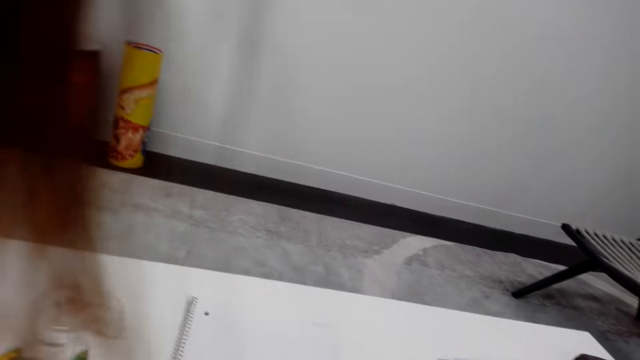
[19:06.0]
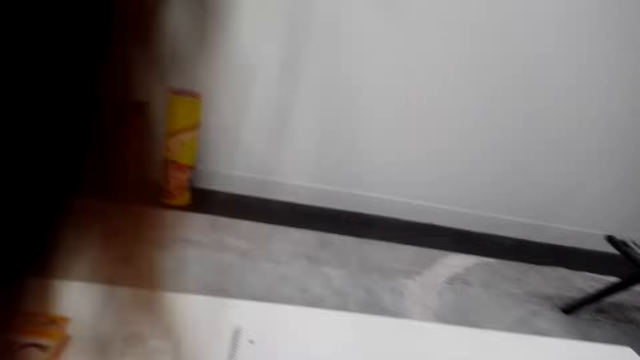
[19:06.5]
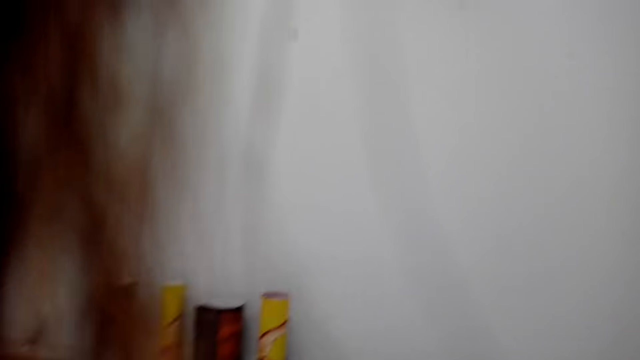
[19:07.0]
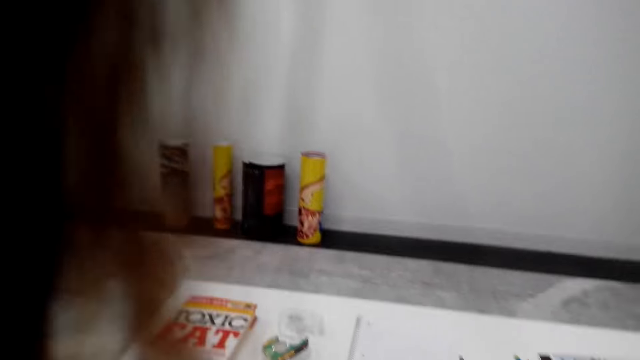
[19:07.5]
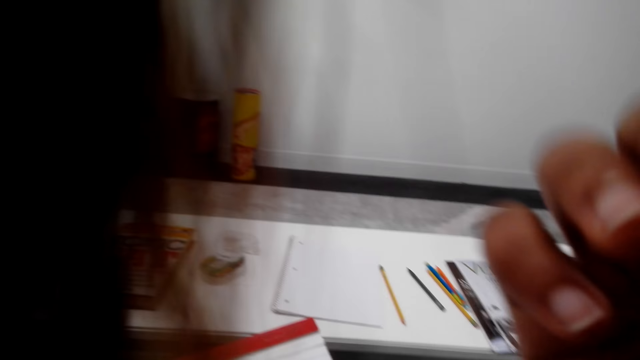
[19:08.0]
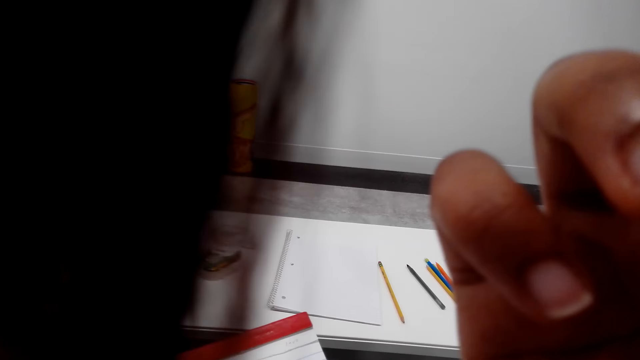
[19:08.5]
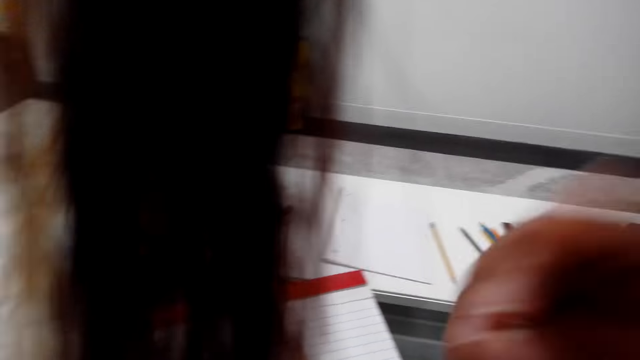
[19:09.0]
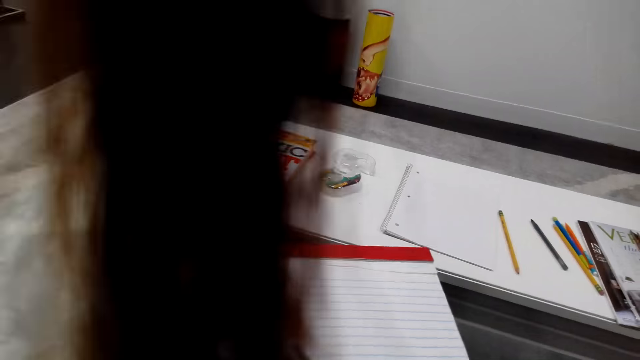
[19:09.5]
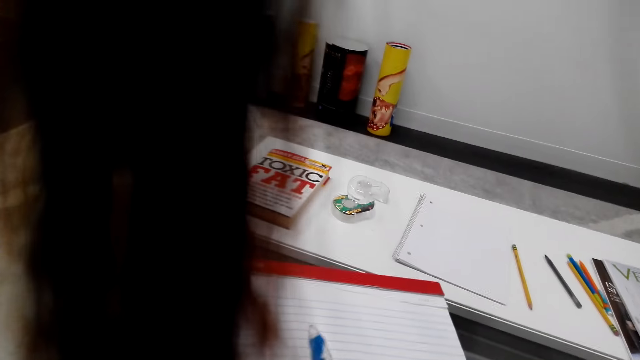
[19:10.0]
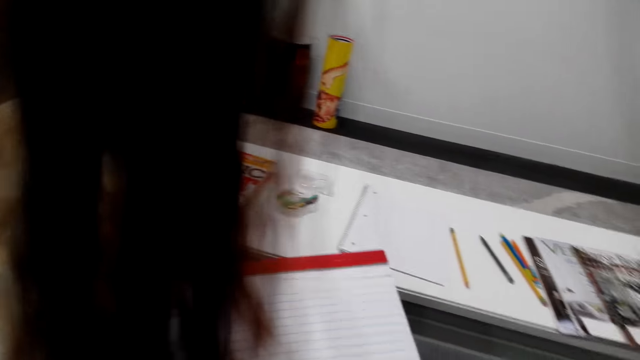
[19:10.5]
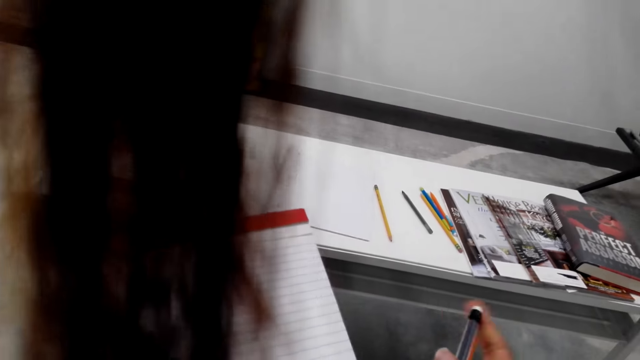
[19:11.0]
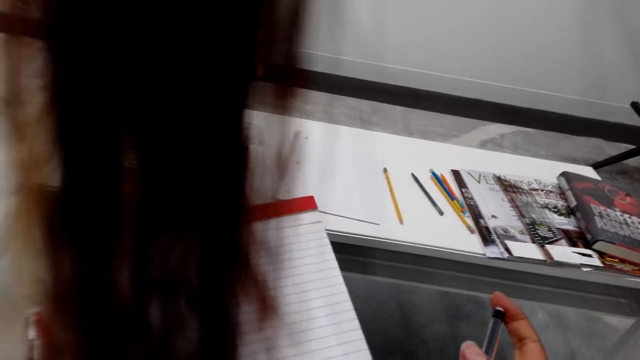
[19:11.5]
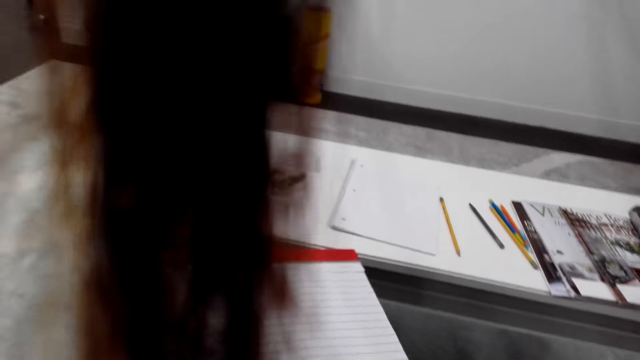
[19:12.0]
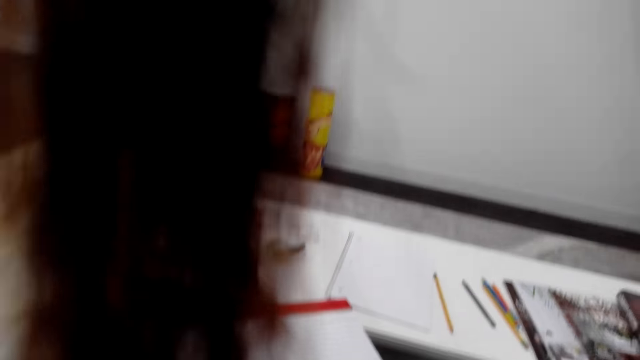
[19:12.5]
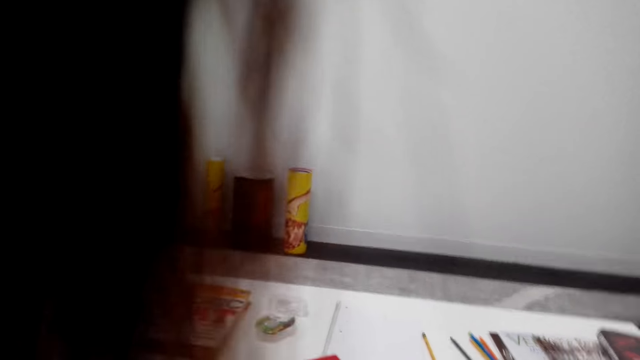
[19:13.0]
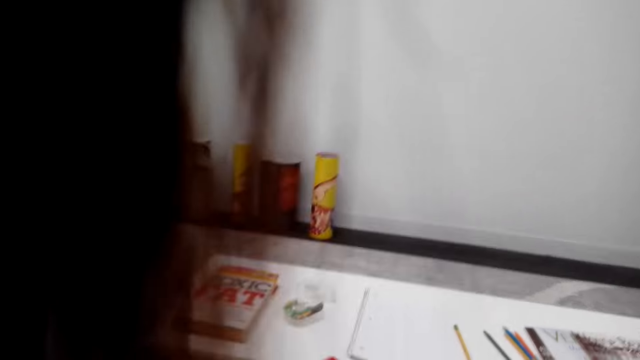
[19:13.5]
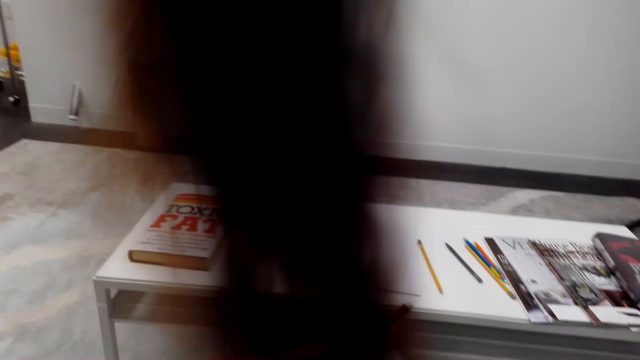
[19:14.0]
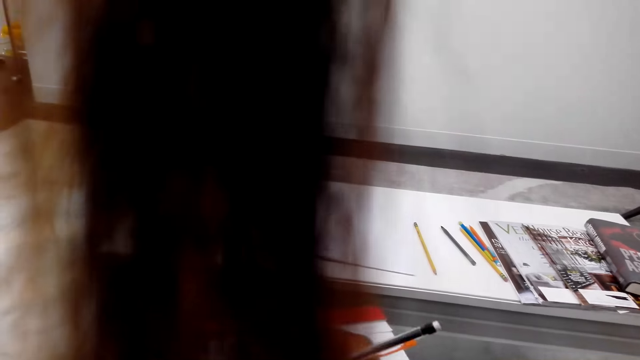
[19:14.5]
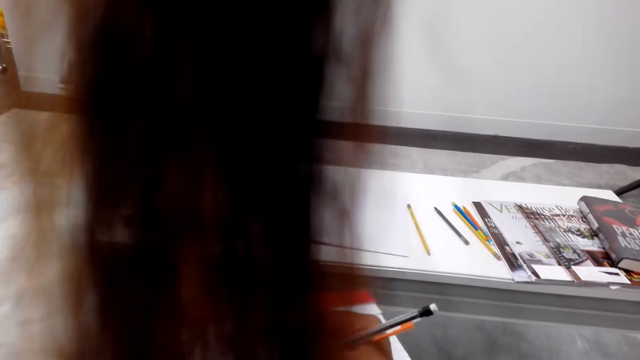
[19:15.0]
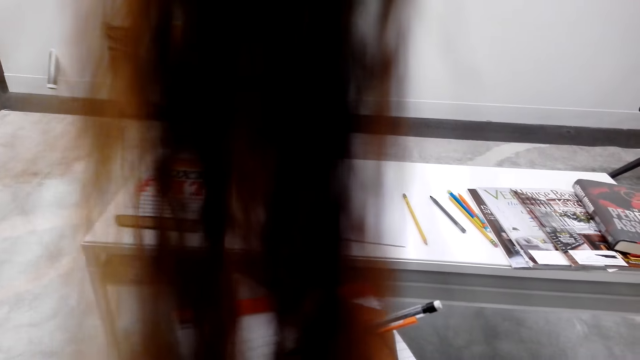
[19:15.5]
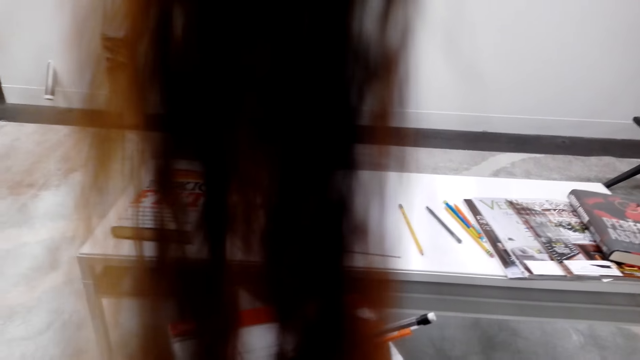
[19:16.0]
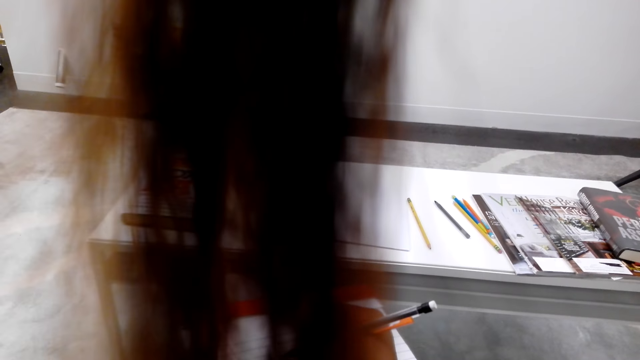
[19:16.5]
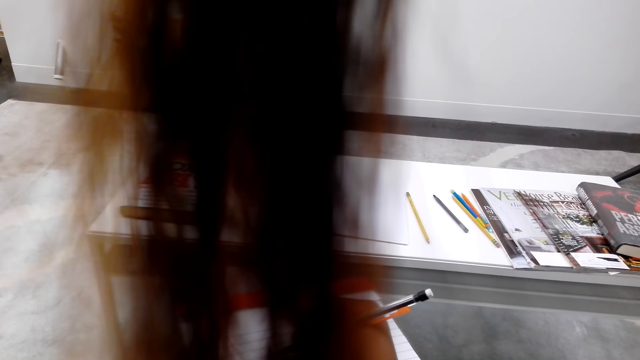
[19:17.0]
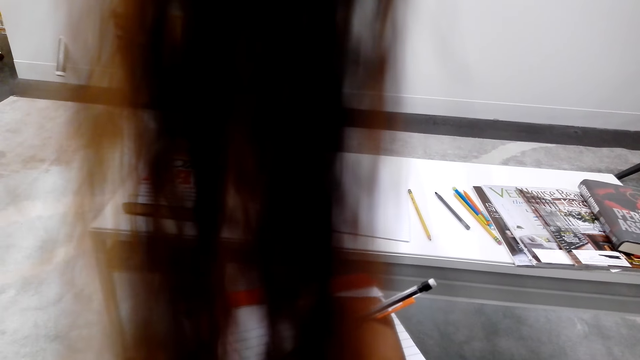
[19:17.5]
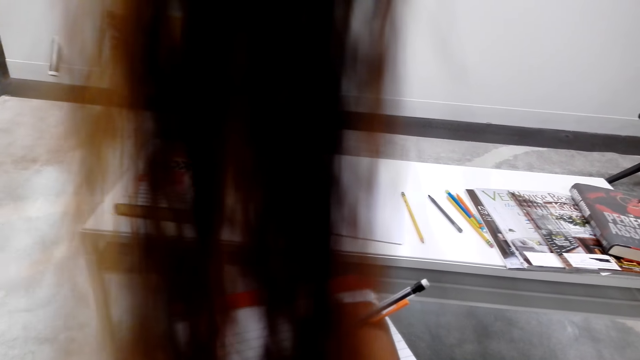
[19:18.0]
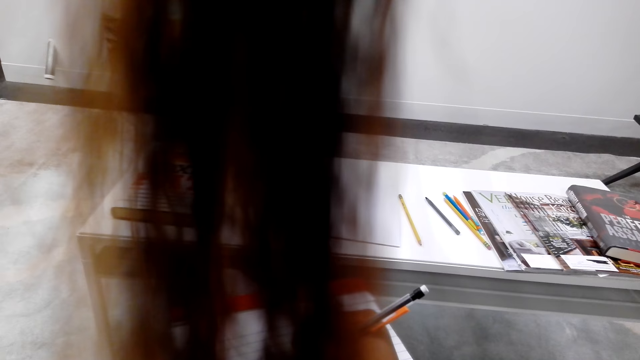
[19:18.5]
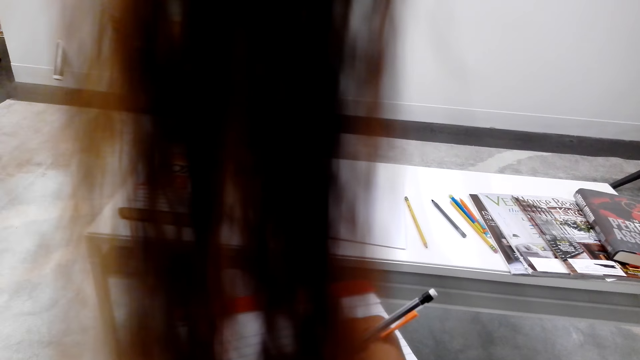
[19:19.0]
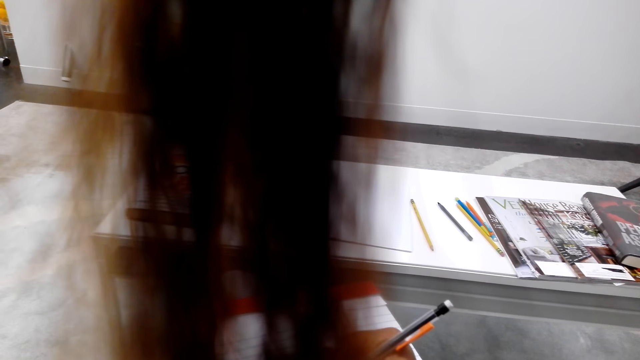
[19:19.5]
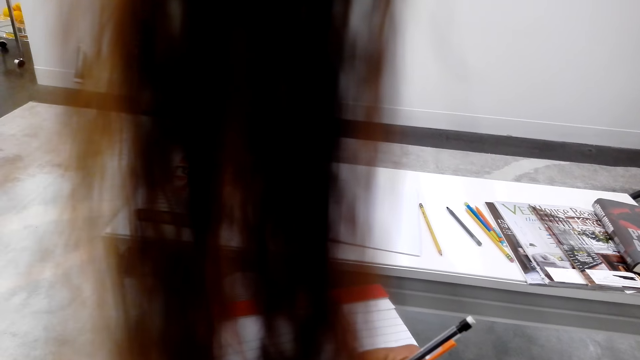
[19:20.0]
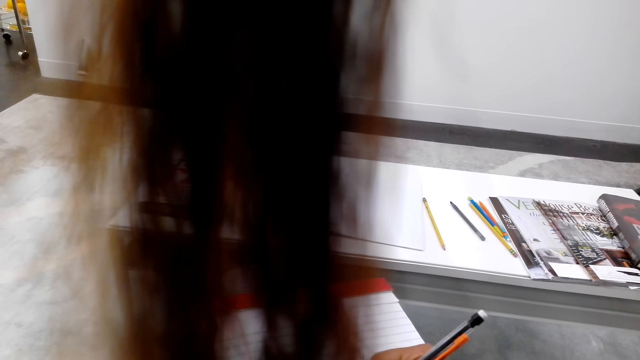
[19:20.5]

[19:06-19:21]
The camera wearer fixes the camera. They scratch their face. They hold the pen. They pick the pen. They draw on the book. They write on paper.

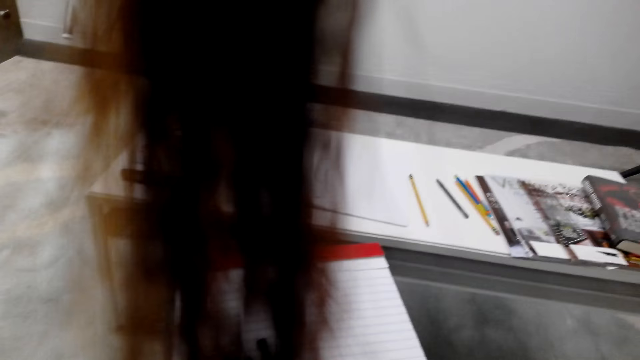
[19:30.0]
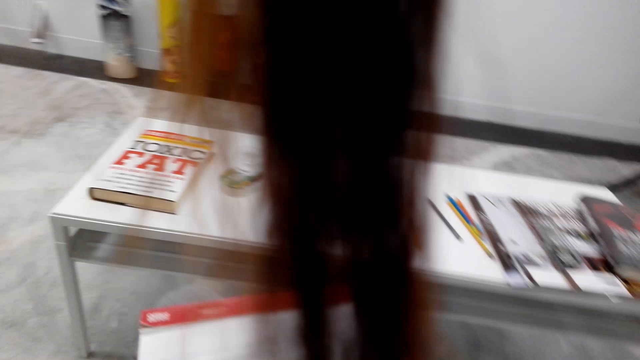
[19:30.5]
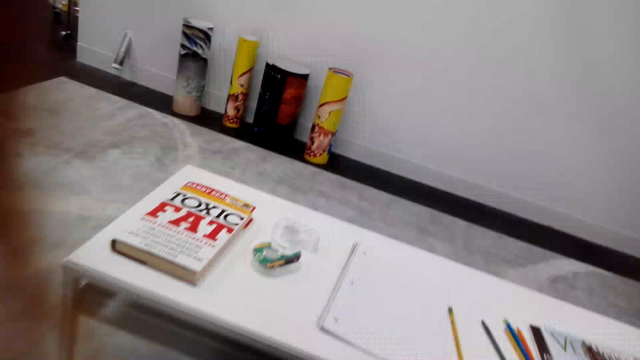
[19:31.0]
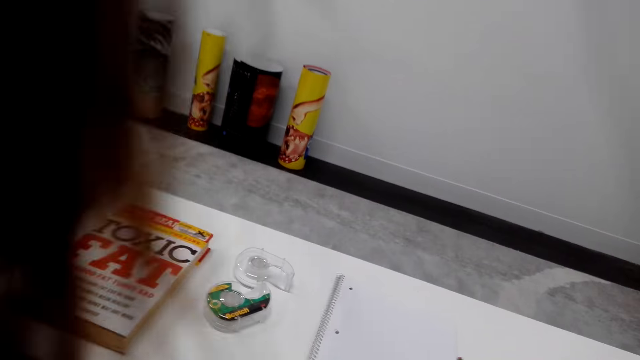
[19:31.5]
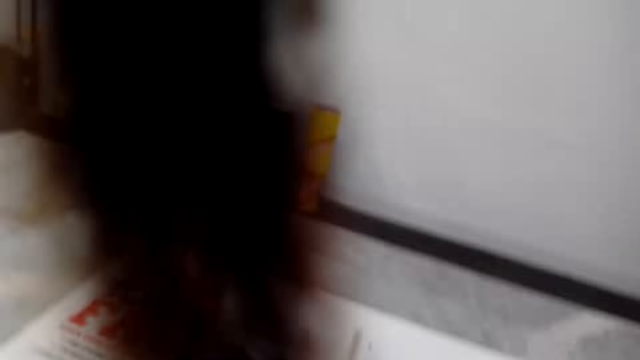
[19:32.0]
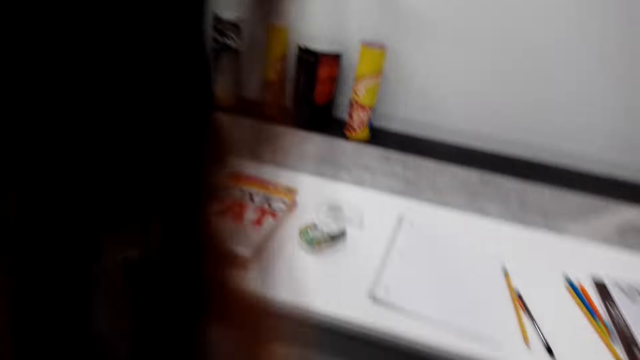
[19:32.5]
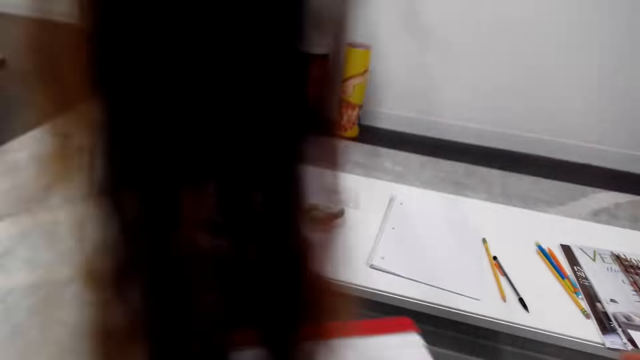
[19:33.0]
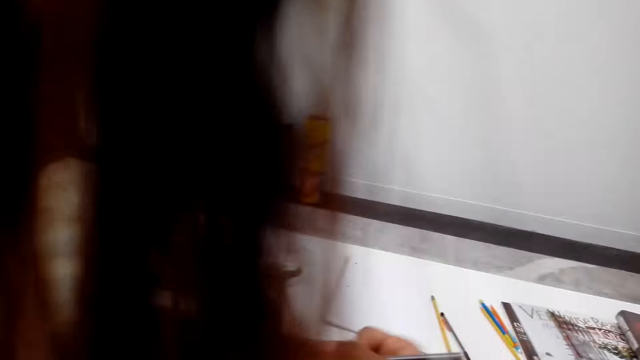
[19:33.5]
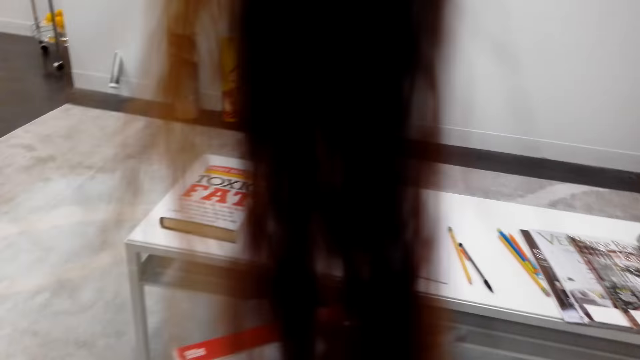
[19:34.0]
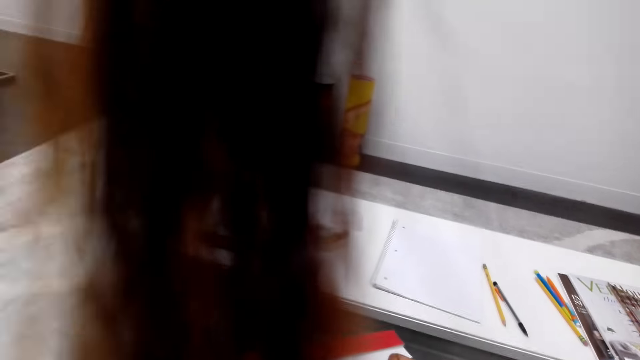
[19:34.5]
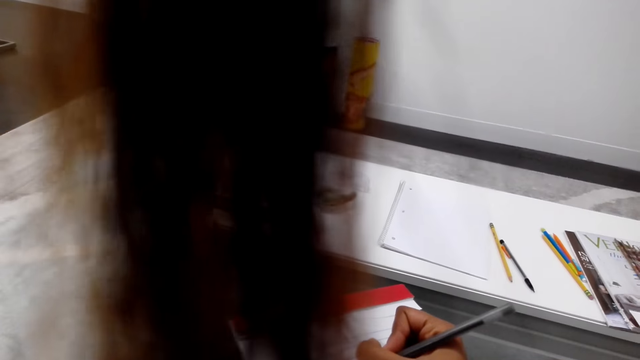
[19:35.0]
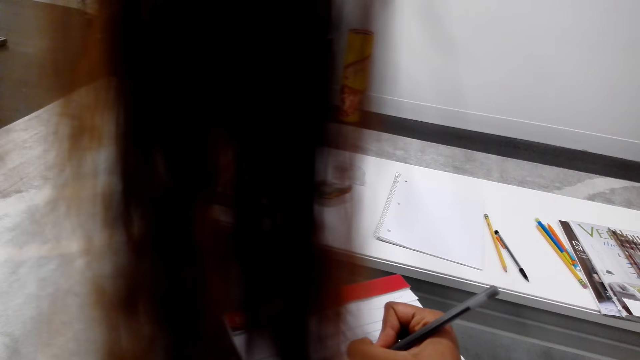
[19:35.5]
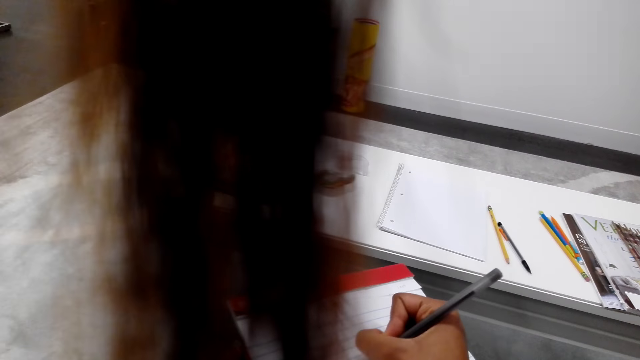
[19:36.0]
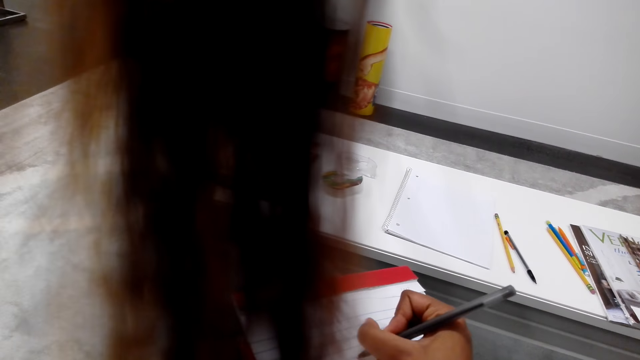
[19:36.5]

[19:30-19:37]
The camera wearer moves around.
